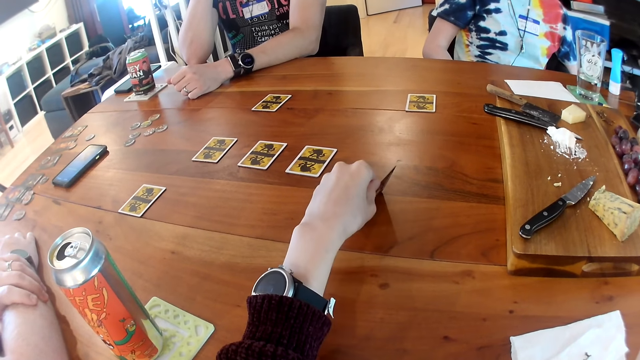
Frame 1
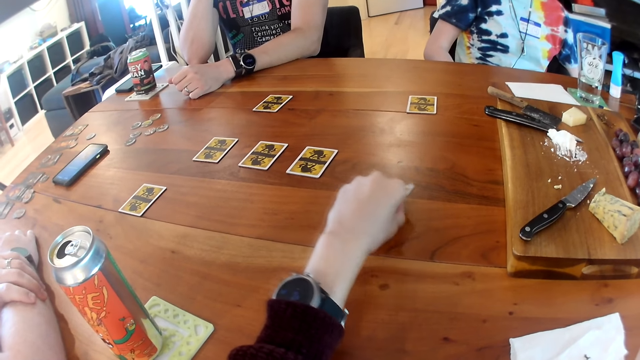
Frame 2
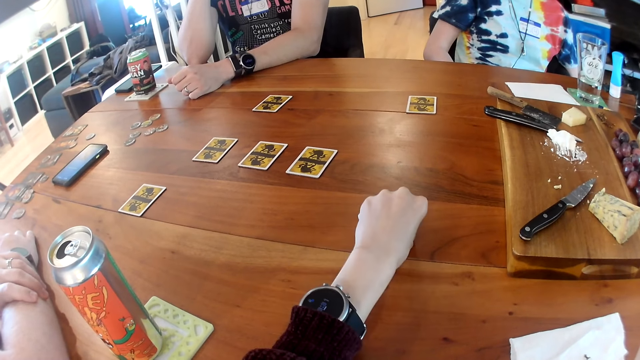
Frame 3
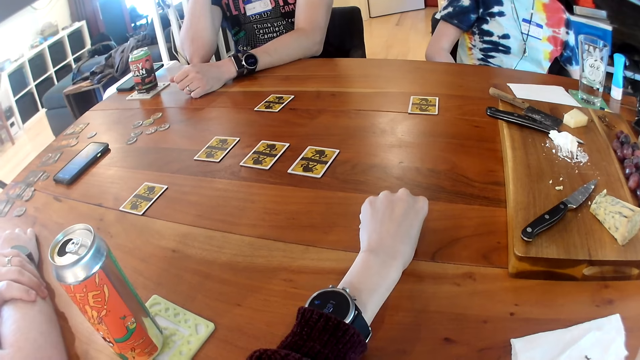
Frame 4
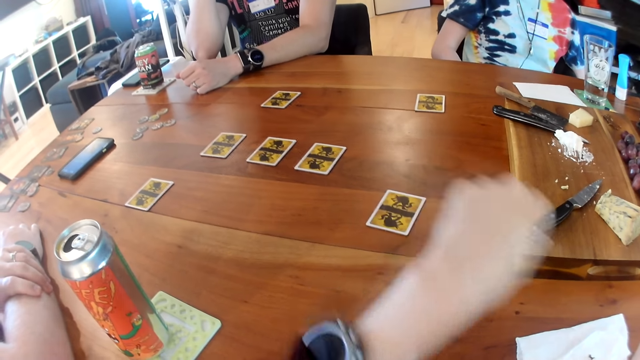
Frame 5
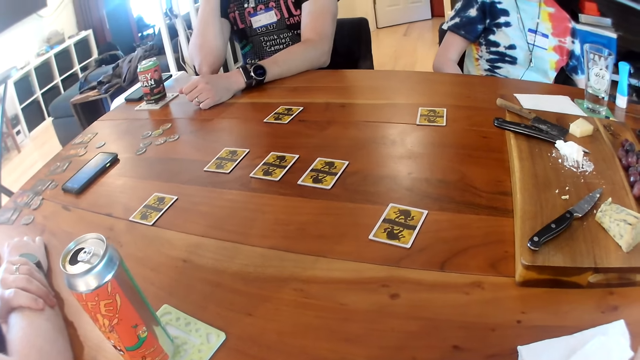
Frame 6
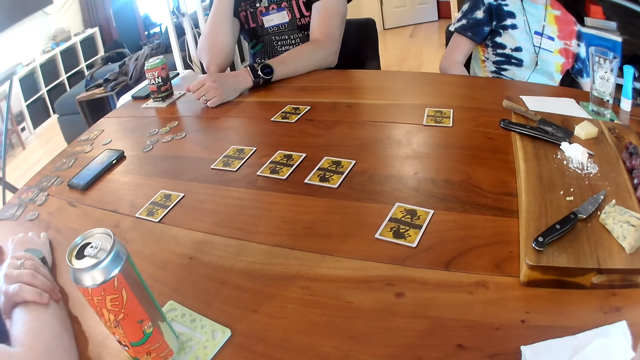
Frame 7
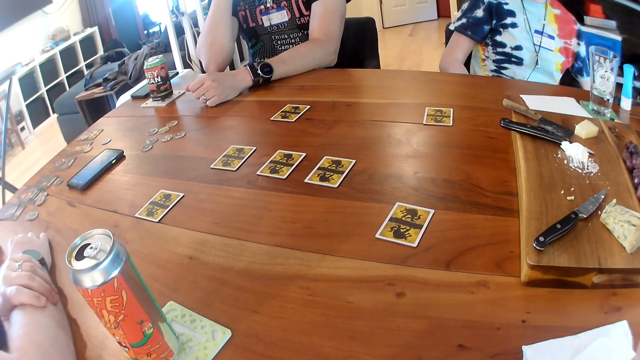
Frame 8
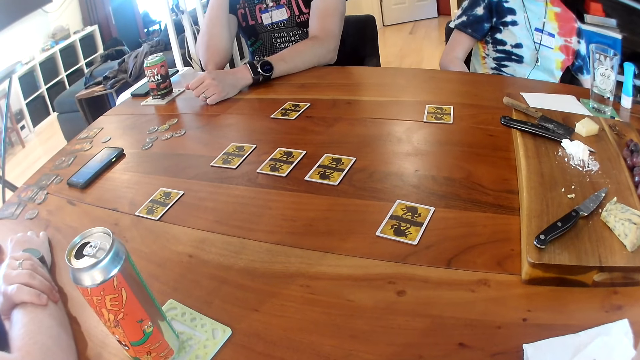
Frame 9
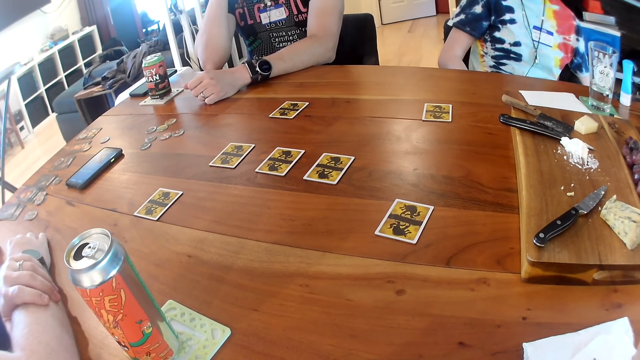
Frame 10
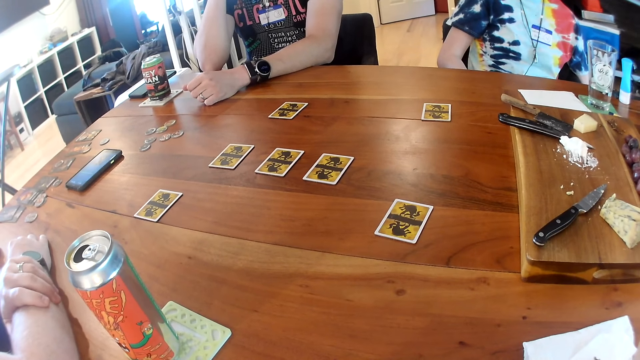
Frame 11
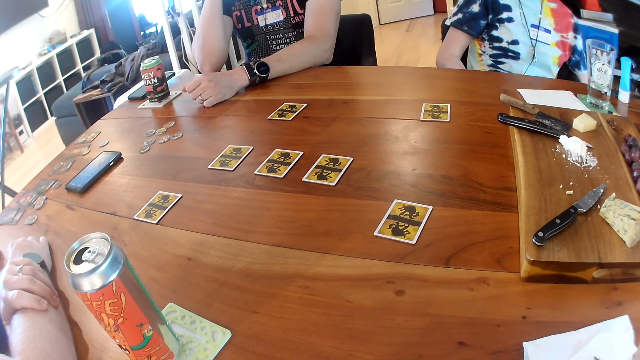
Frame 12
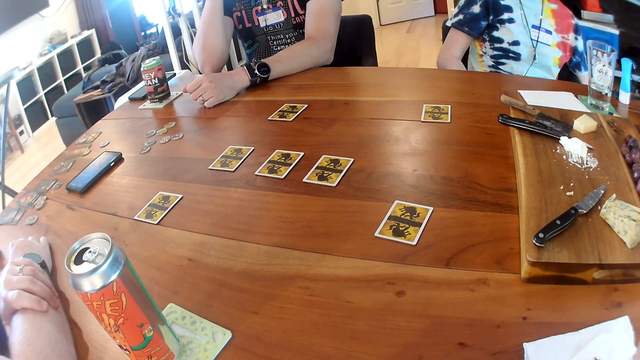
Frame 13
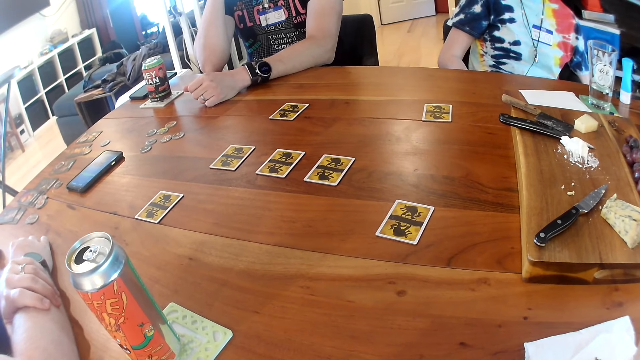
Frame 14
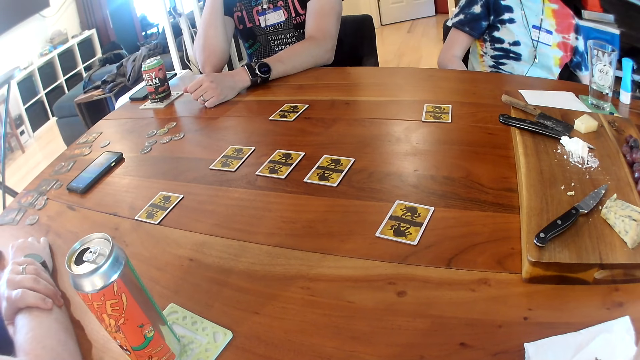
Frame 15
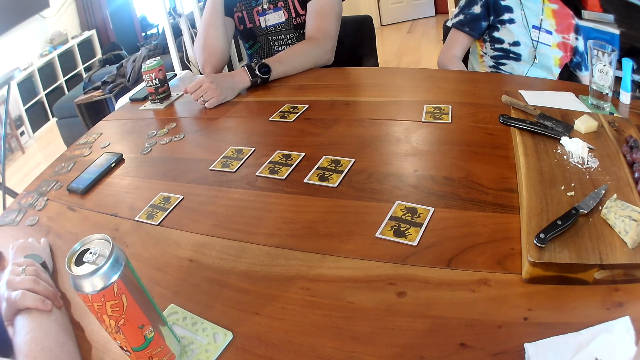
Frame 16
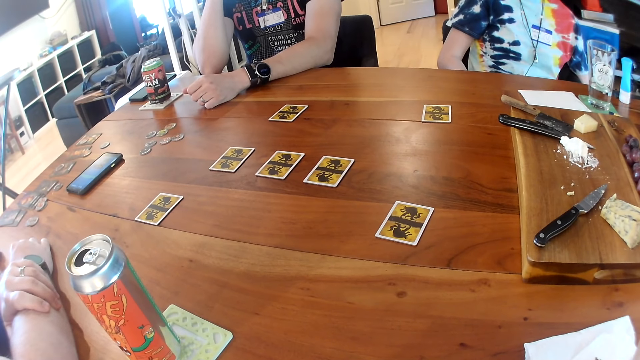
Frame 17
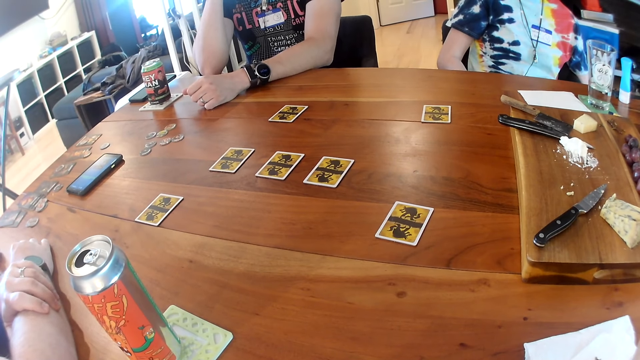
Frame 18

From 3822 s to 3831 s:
The camera wearer looks at the card. They put the card on the table. They look at the cards on the table.

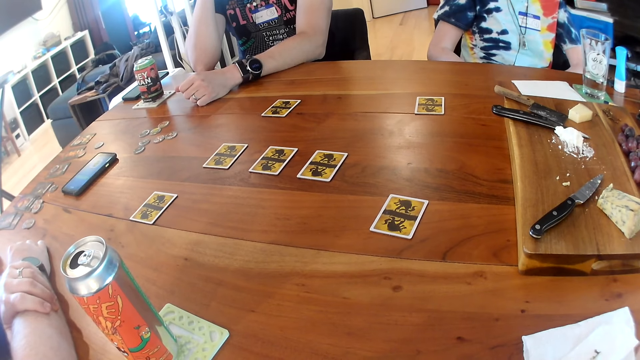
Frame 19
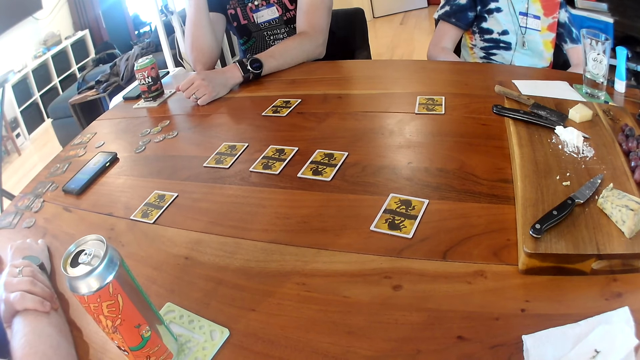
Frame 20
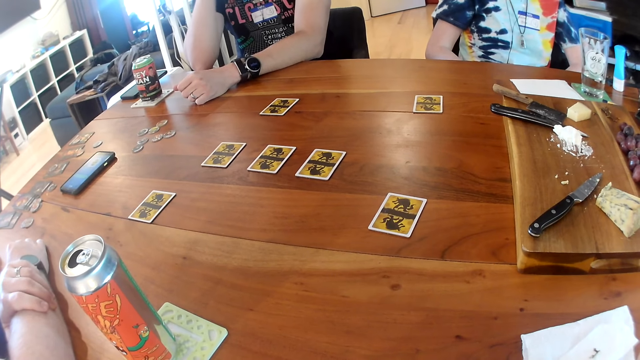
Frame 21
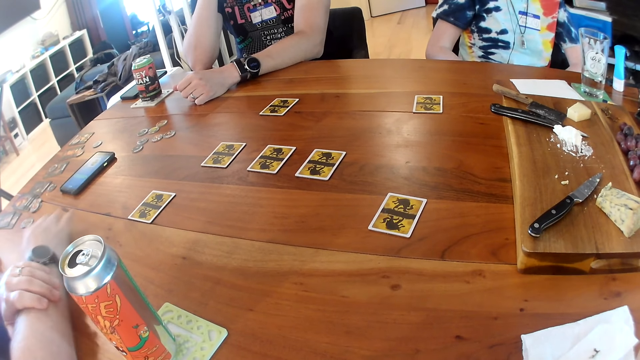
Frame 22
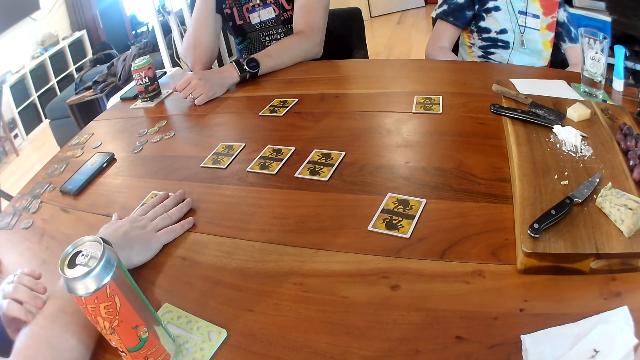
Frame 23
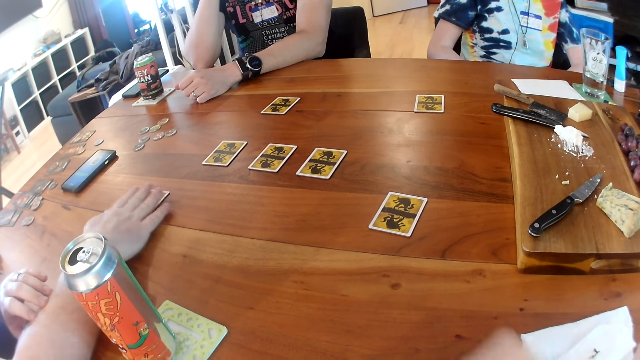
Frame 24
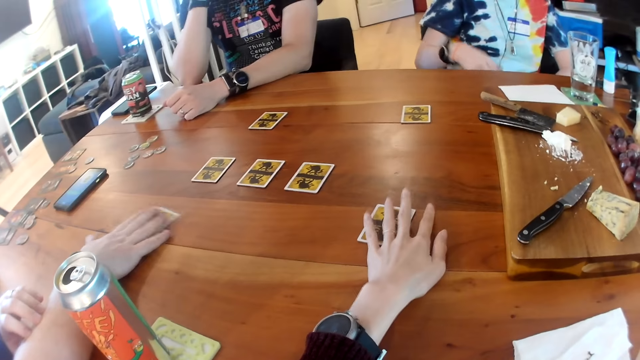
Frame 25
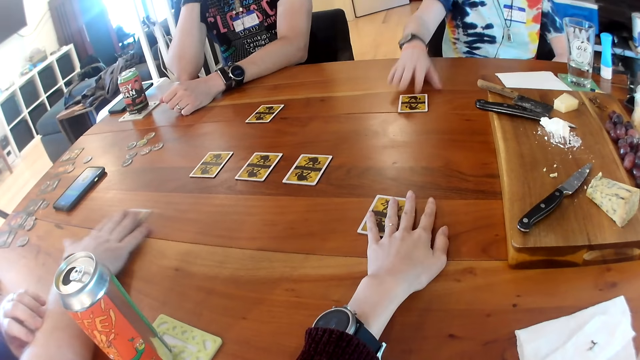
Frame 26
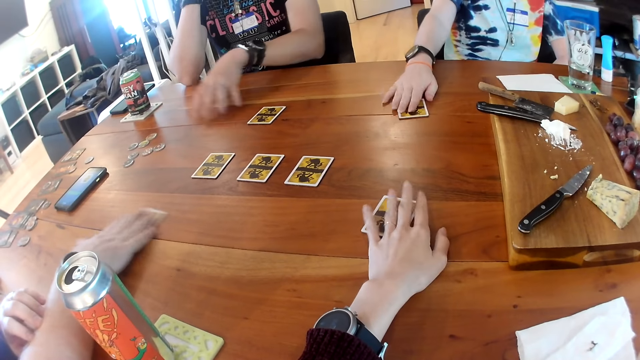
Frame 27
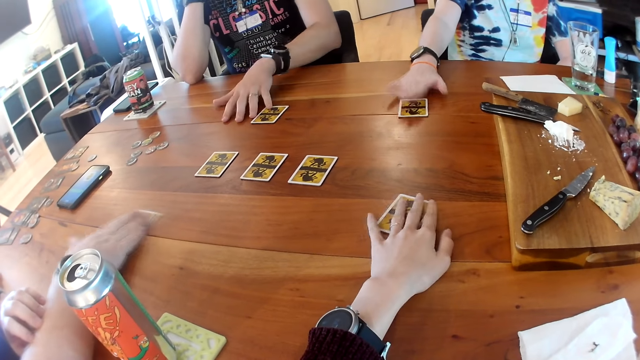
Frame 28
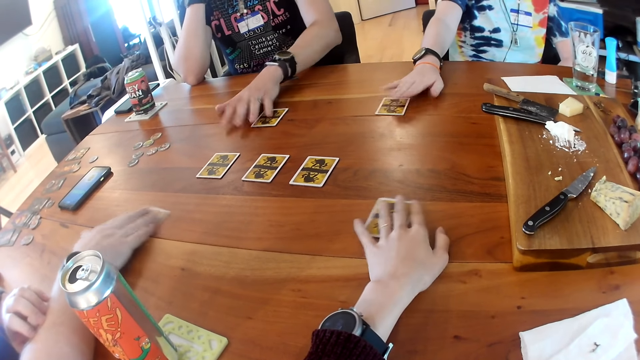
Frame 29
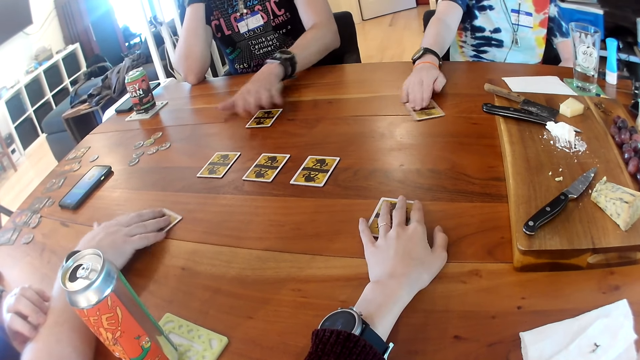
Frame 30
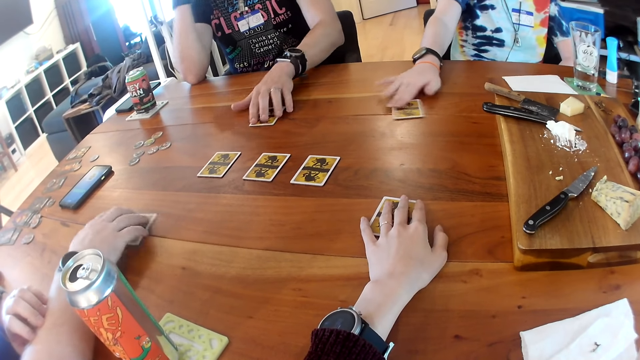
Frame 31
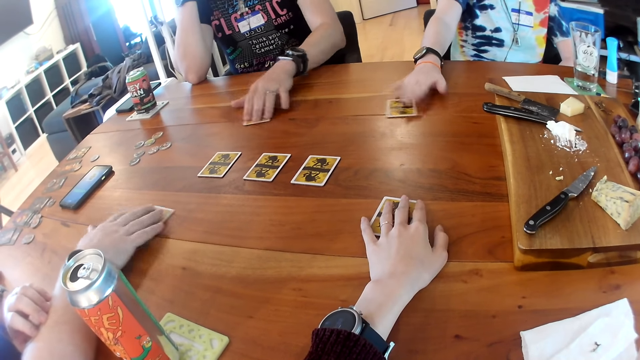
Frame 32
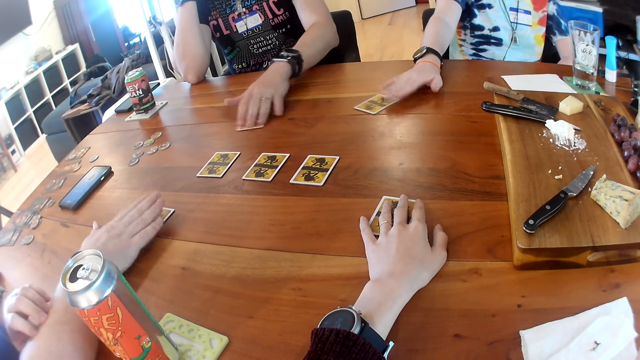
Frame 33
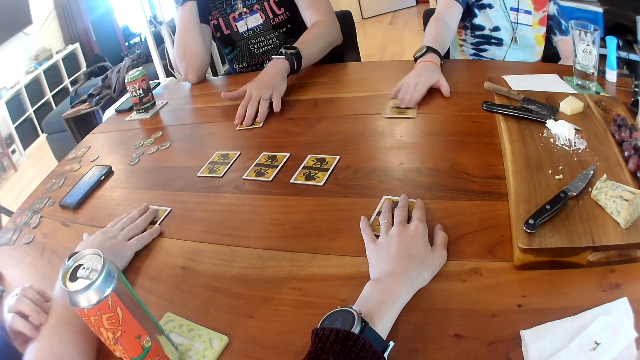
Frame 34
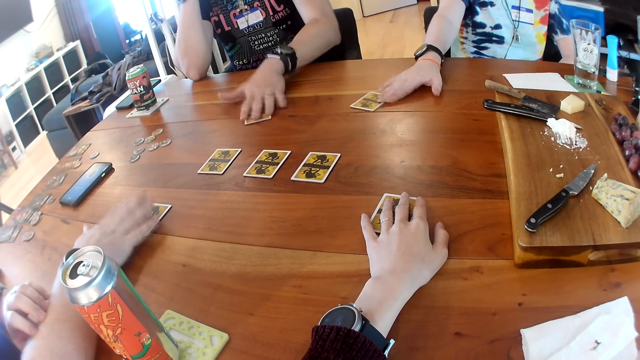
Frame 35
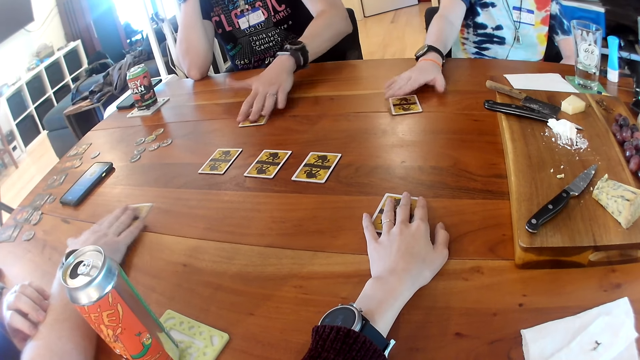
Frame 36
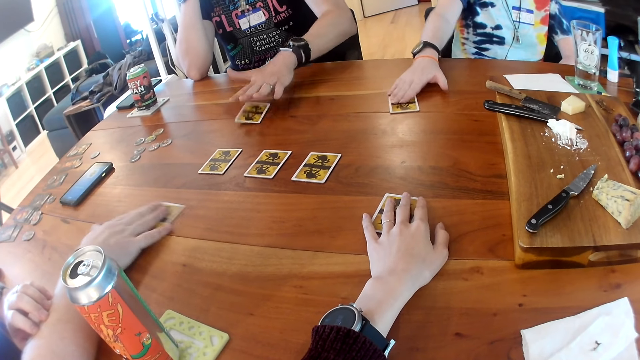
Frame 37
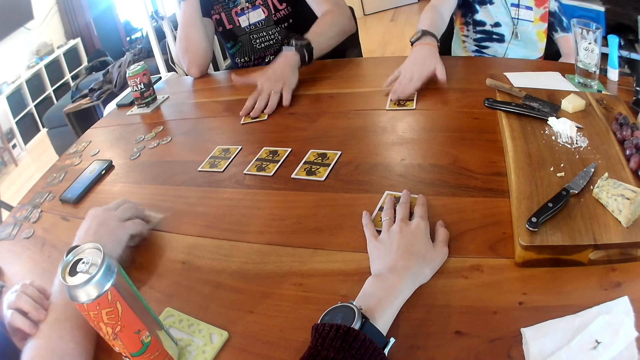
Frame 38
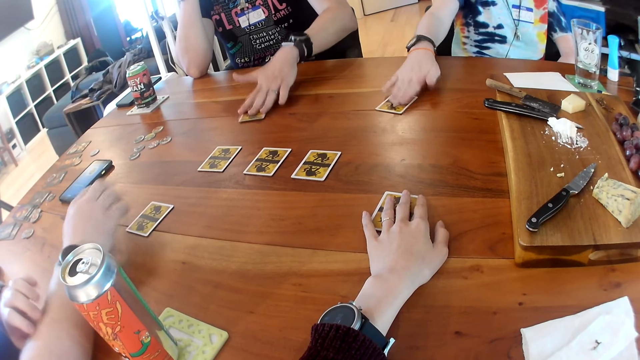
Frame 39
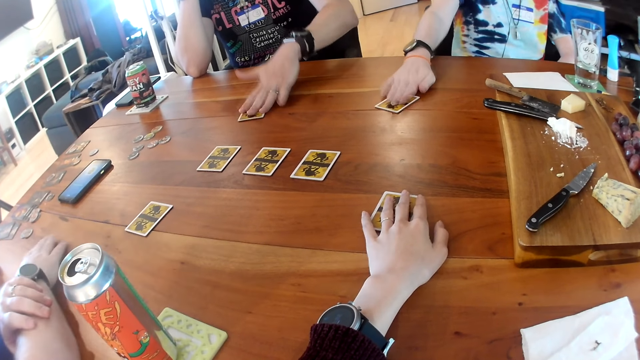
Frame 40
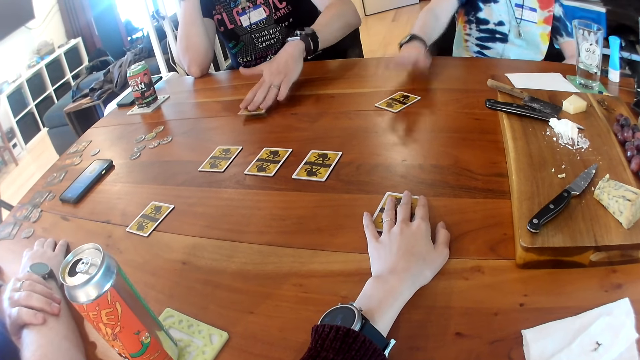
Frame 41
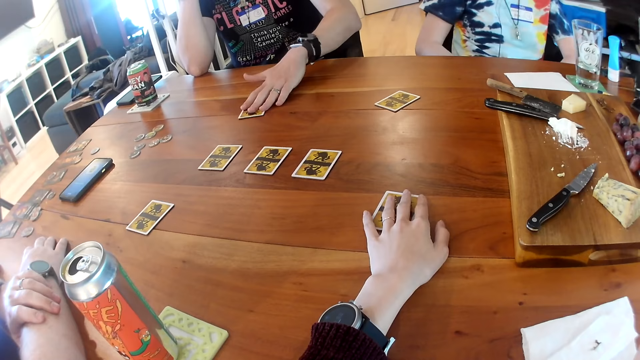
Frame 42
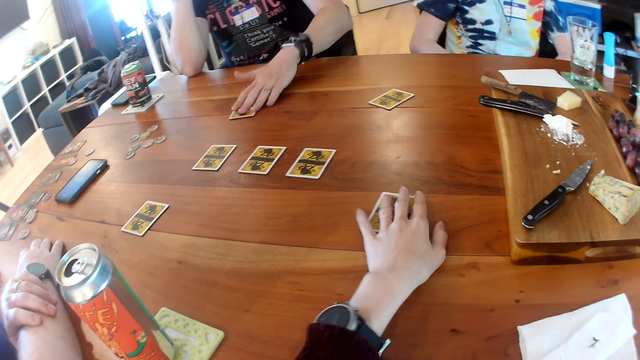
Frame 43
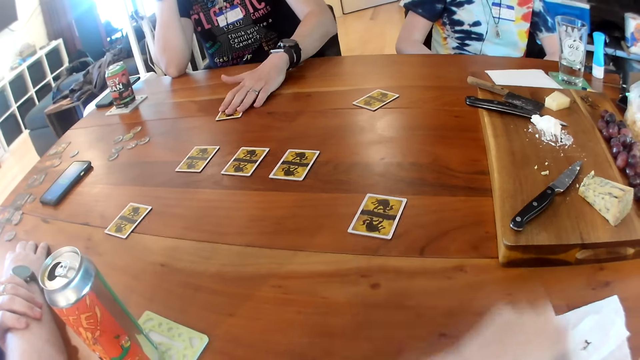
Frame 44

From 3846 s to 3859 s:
A man places his right hand on a card on the table. He shakes the card on the table with his right hand. The camera wearer places her left hand on the card on the table. She picks the card on the table. A woman places her right hand on the card on the table. Another man picks the card on the table. A third man places his left hand on the card on the table. The camera wearer shakes the card on the table with her left hand. The third man picks the card on the table. The woman shakes the card on the table with her right hand. The third man shakes the card on the table with his left hand. The woman taps the card on the table with her right hand. The third man, the first man and the second man shake the cards on the table. The third man taps the card on the table with his left hand.
